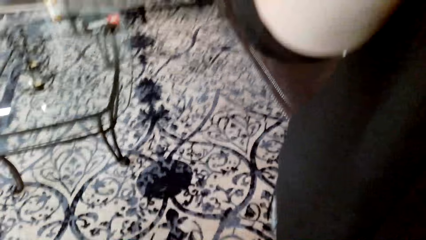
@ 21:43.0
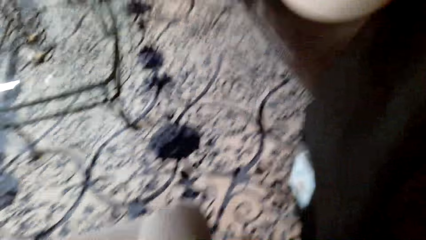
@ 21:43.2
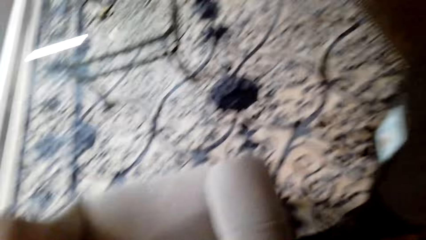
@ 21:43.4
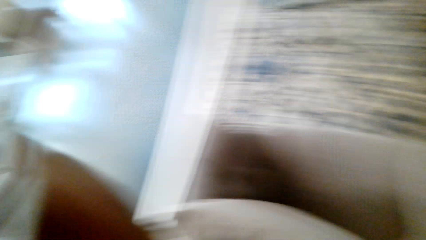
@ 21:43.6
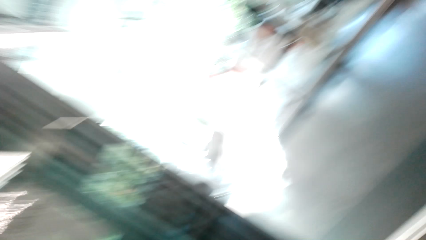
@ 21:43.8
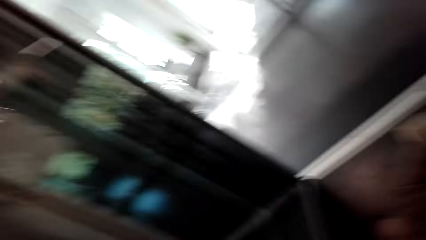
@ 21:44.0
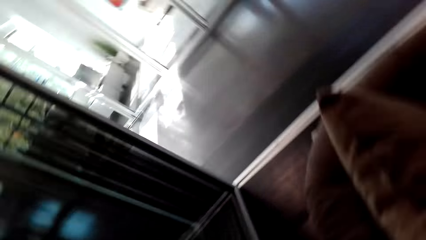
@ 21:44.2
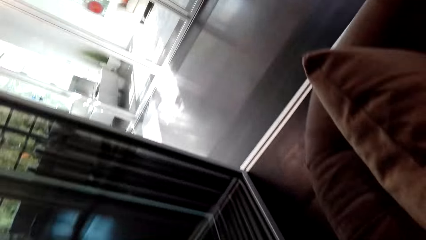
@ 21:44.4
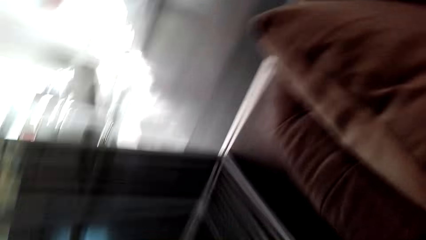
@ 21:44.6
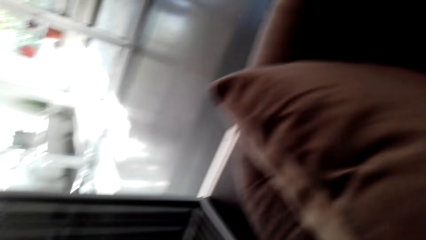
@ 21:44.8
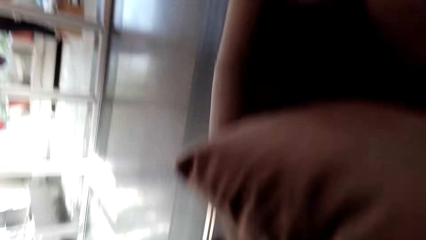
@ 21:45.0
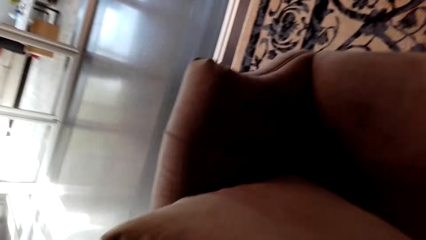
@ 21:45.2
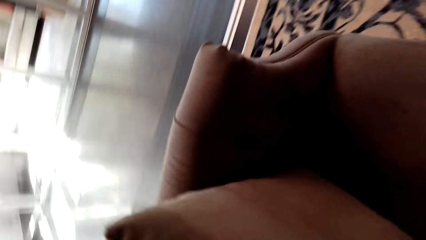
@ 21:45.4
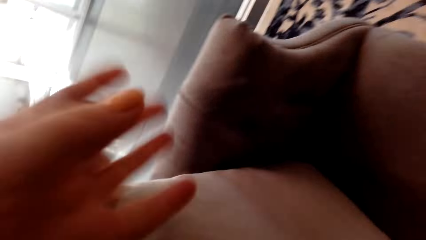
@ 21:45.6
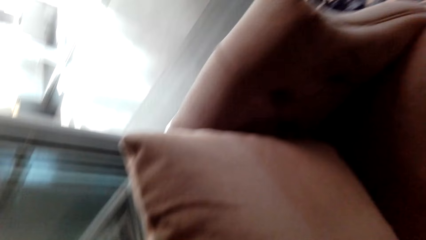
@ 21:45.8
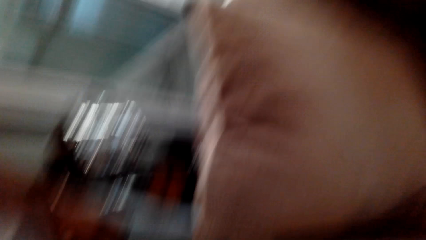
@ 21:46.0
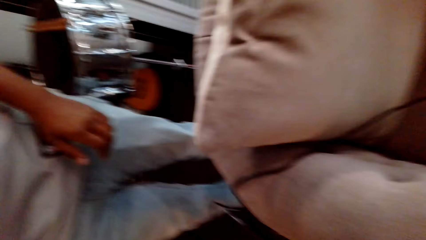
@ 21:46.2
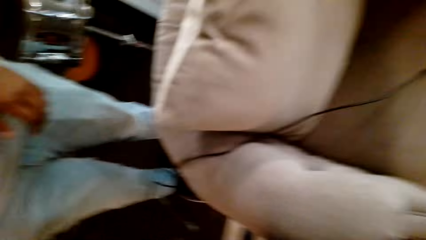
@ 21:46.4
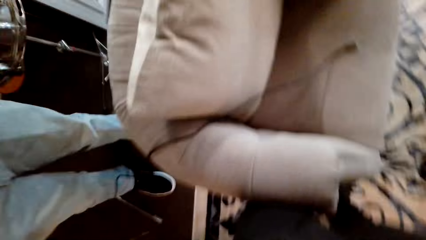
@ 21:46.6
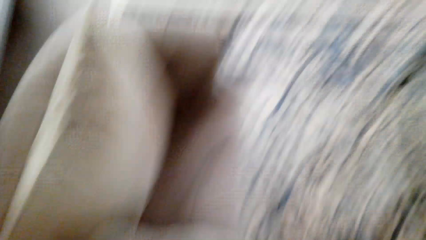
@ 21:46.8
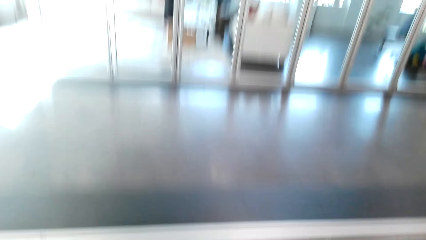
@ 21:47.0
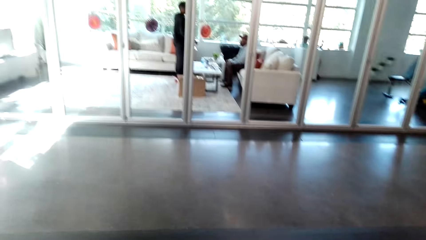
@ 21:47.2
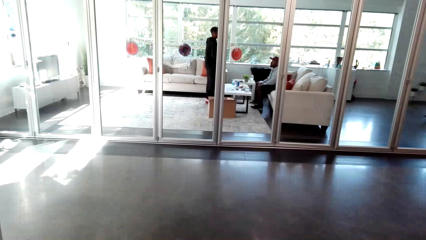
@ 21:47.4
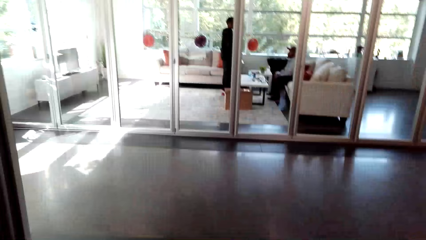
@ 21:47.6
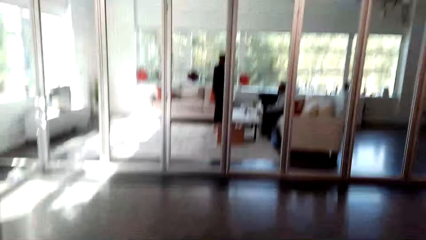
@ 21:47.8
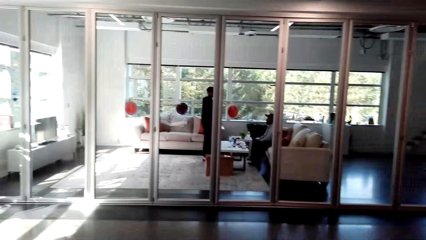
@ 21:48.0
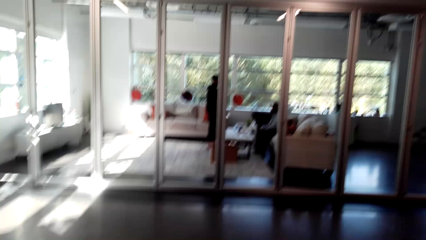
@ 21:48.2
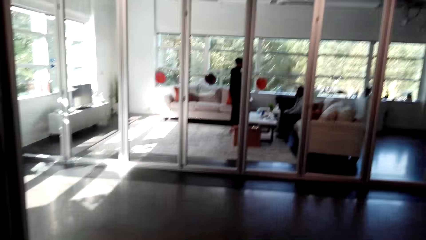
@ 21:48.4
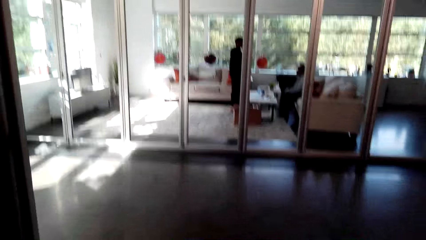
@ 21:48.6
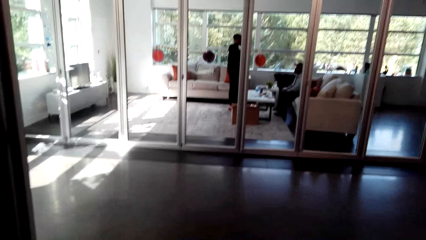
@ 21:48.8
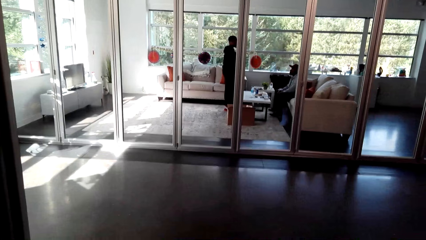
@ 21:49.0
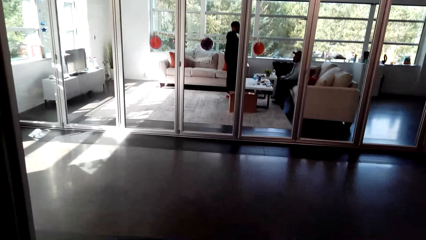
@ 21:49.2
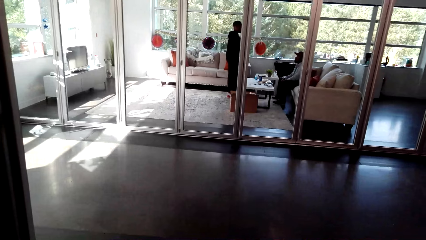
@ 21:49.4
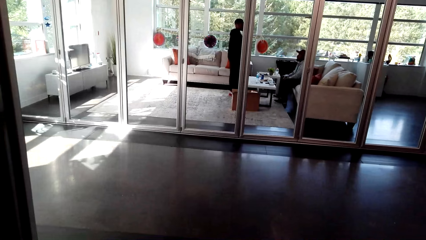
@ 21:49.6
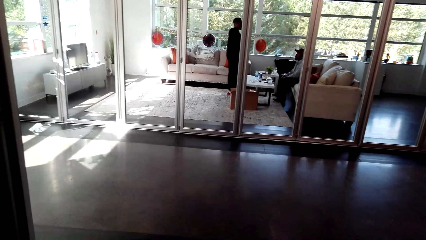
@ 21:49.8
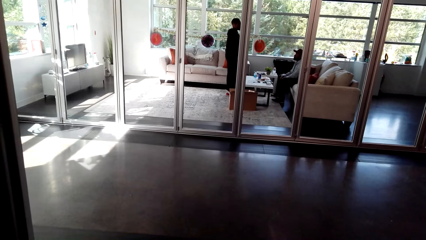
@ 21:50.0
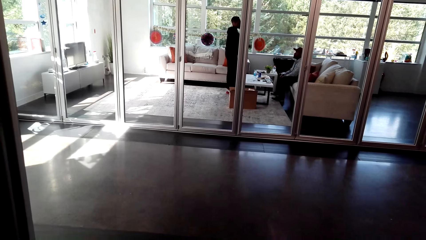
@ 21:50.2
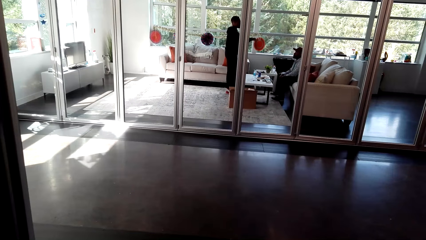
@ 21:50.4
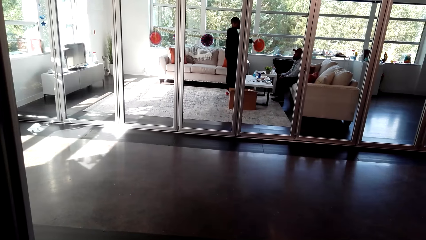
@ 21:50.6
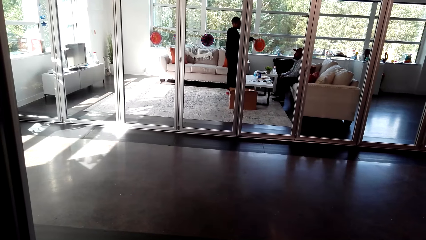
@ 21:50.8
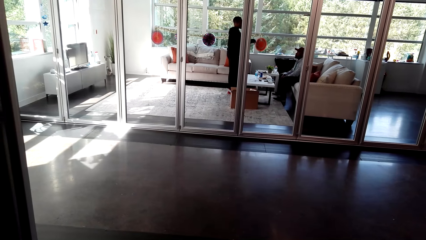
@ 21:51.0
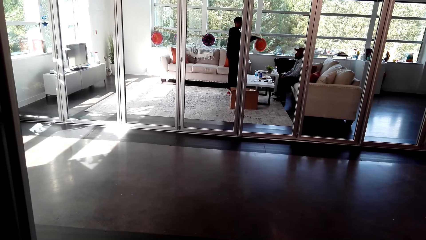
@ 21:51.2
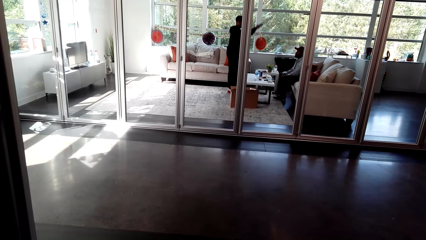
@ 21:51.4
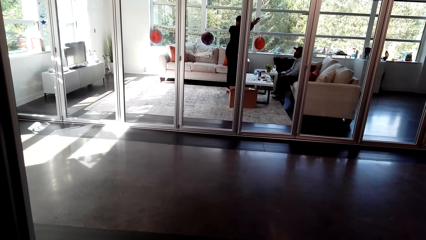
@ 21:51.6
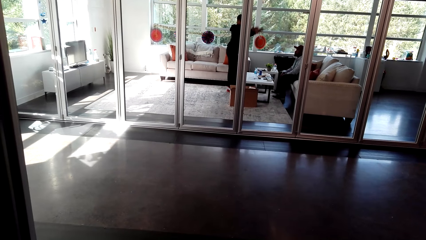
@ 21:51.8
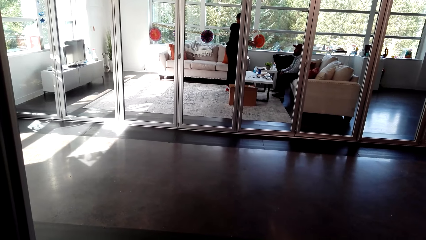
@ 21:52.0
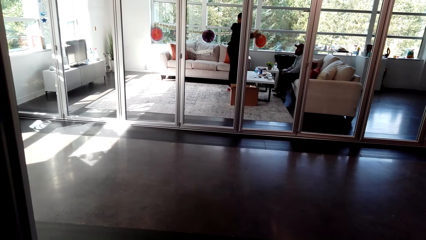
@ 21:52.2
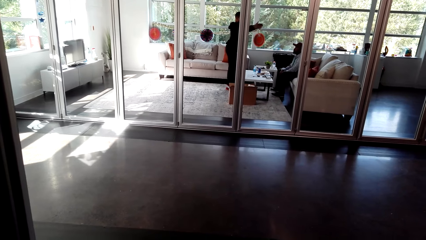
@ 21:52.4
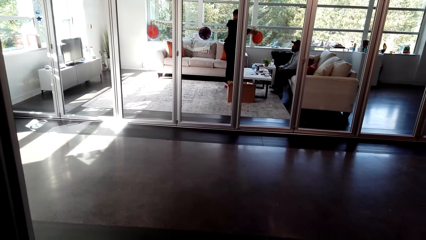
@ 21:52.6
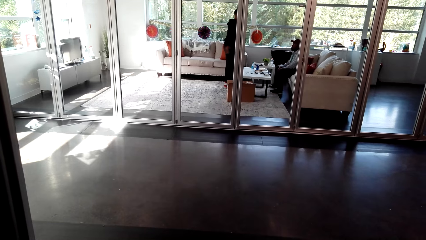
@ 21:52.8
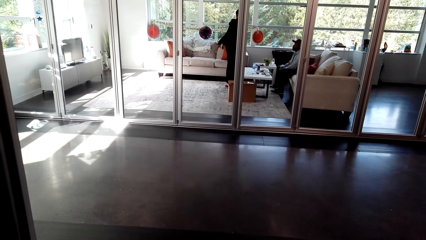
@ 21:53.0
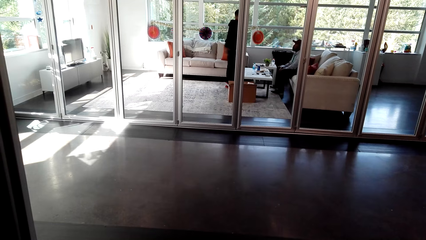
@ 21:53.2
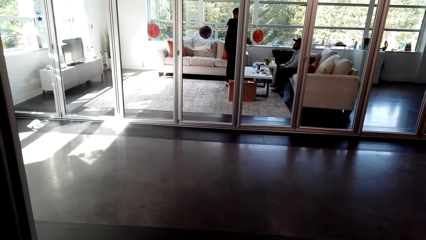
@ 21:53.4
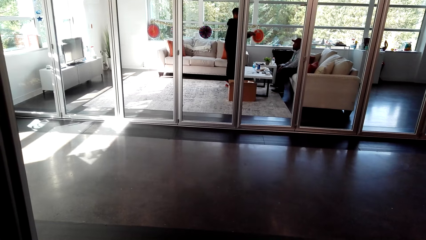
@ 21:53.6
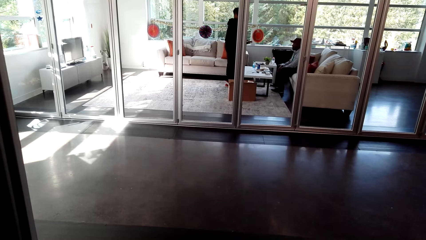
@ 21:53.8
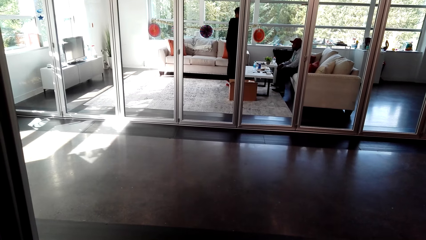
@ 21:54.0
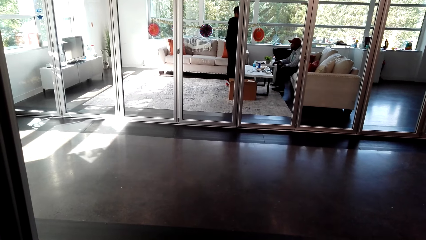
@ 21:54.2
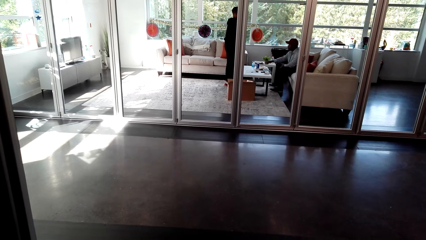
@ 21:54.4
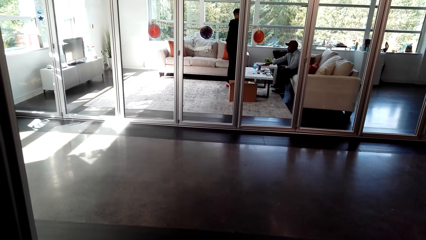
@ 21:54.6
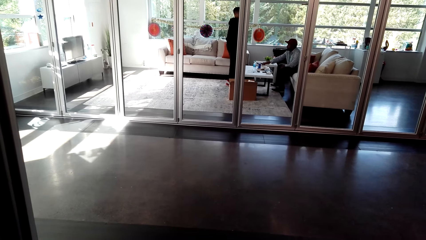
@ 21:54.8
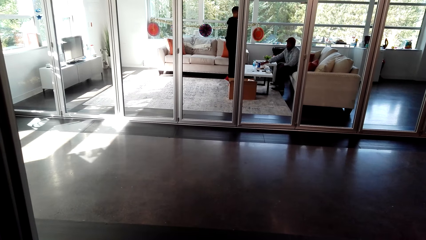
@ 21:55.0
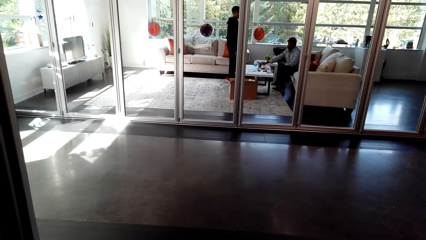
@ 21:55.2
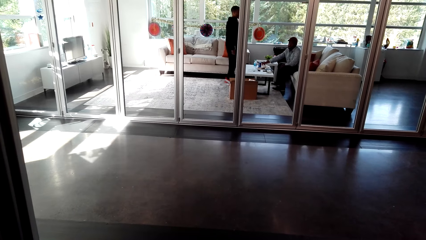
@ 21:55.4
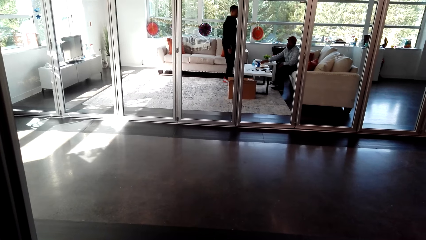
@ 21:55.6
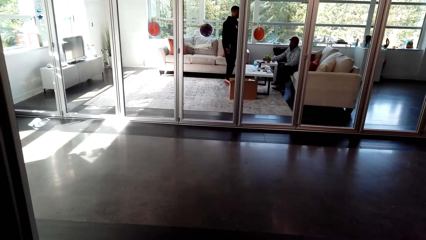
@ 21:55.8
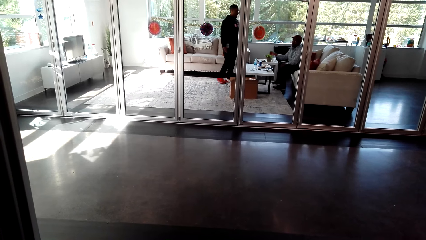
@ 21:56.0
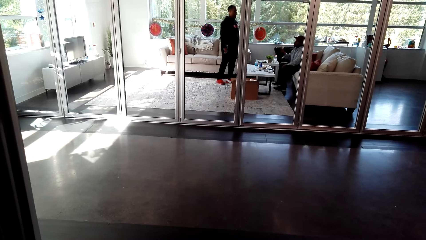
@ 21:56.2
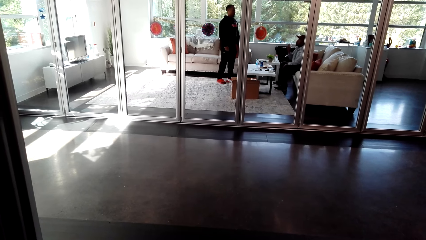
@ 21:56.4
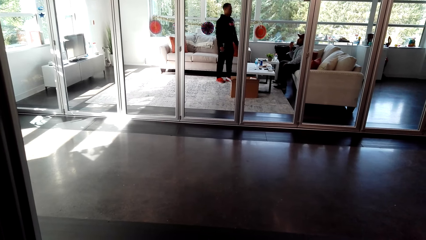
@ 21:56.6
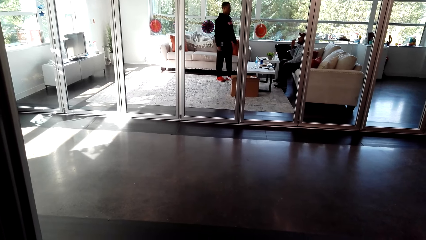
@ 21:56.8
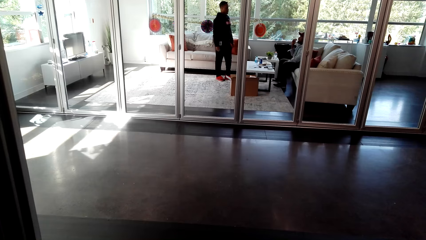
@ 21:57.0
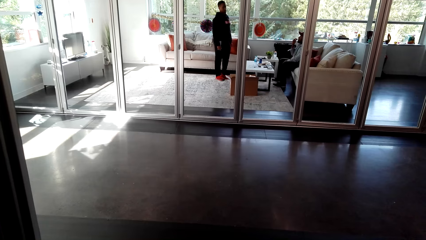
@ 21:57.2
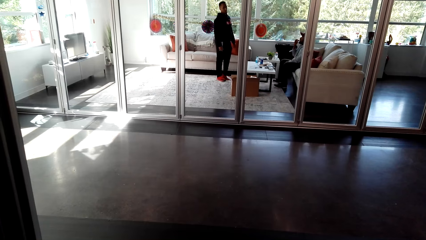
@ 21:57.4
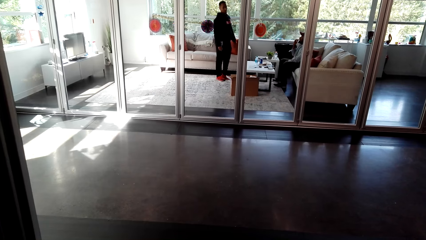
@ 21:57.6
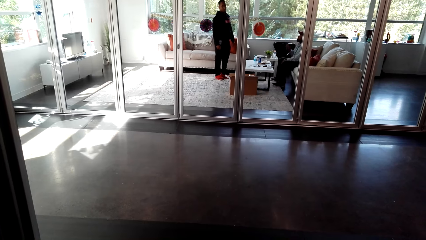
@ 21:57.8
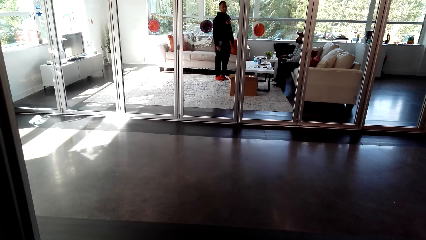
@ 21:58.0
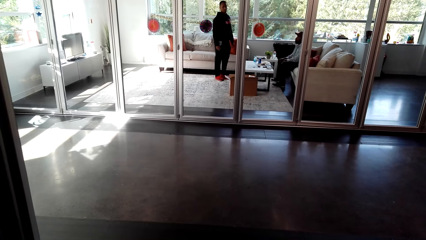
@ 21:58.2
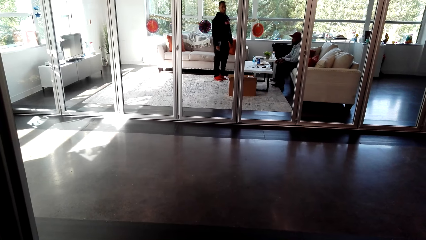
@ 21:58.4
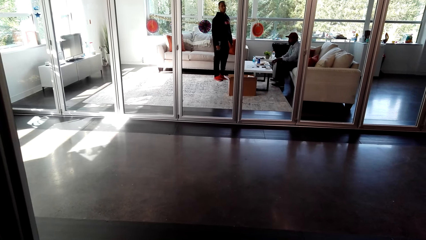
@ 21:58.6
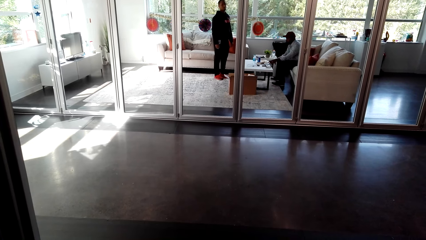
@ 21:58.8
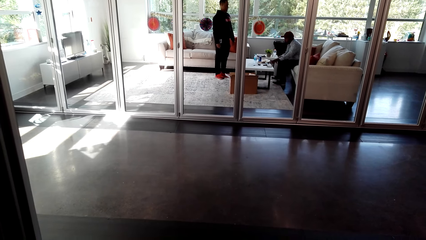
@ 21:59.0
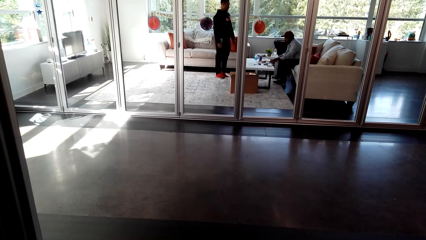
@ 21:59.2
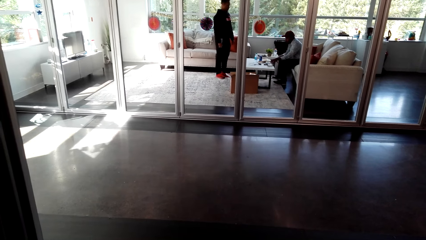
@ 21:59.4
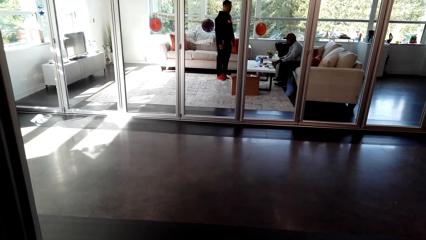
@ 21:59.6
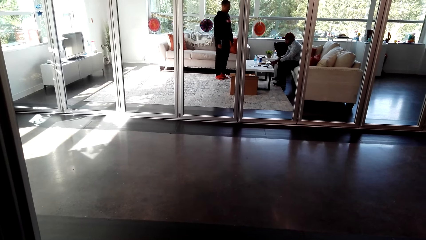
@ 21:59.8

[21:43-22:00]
A person picks up the camera. The camera wearer fixes the camera. A man stands in the house. Another man interacts with a third man. The person looks around the house. The third man picks up something and eats something.
